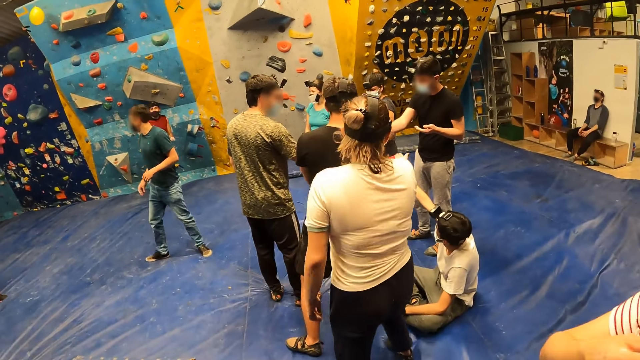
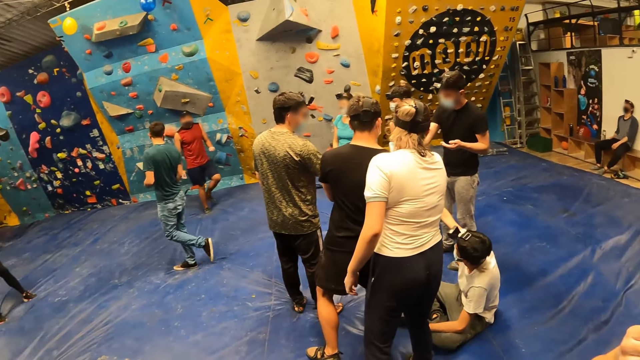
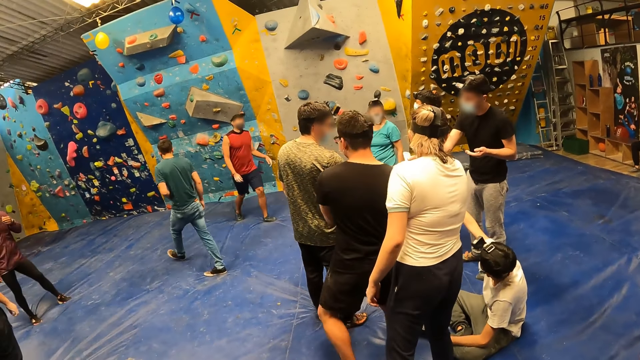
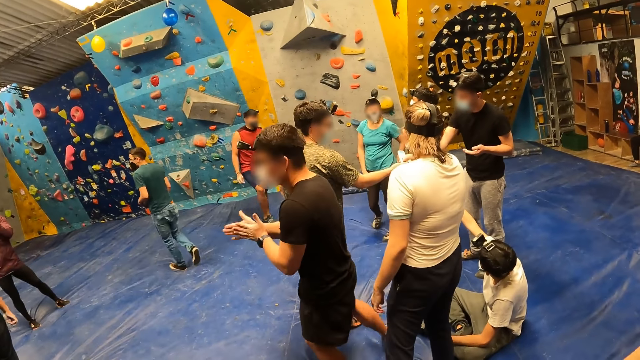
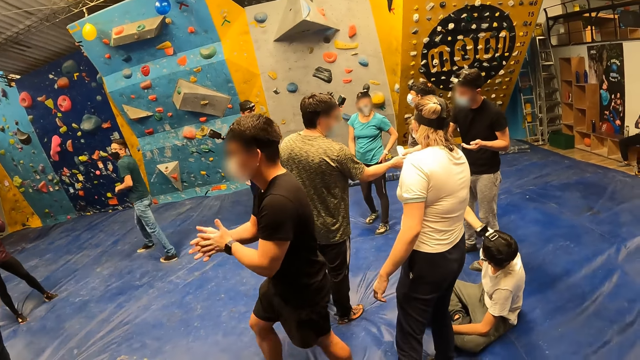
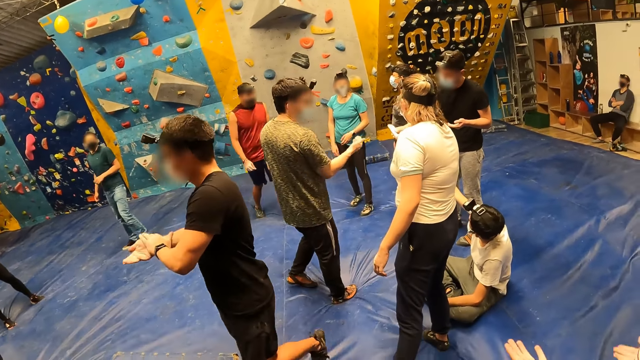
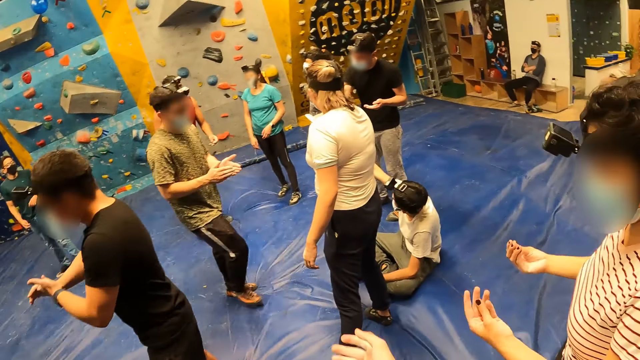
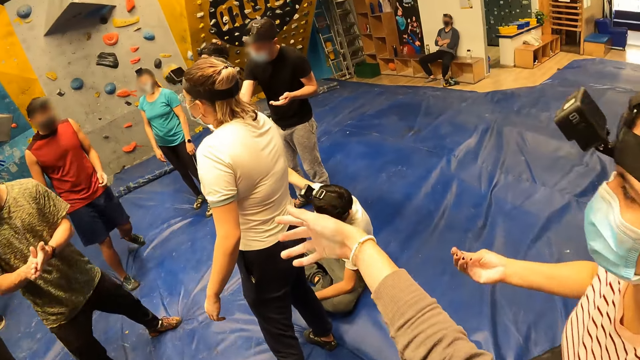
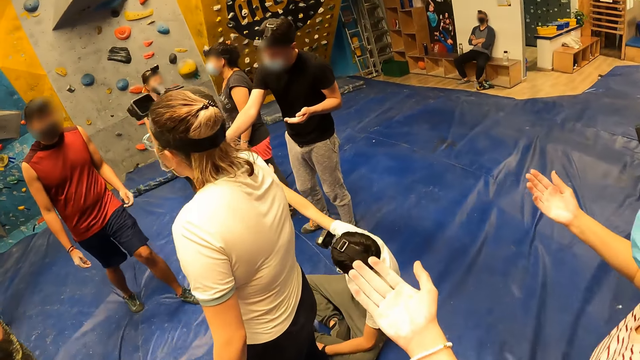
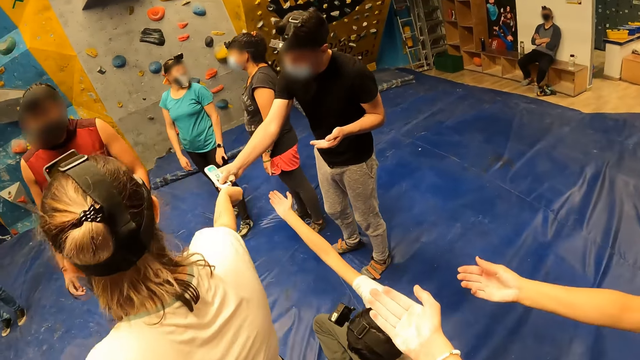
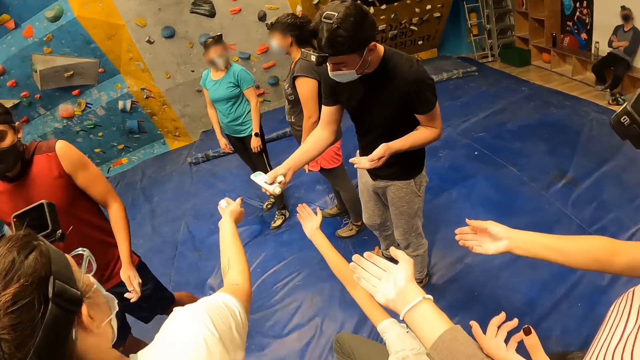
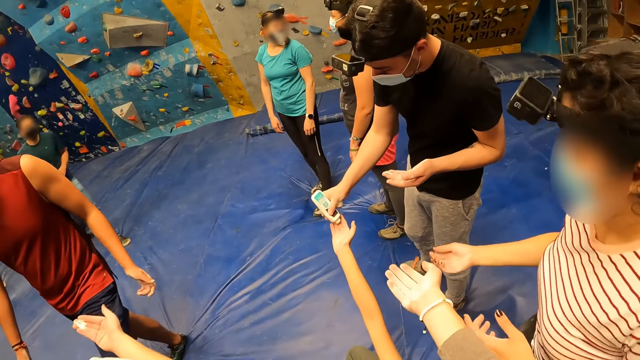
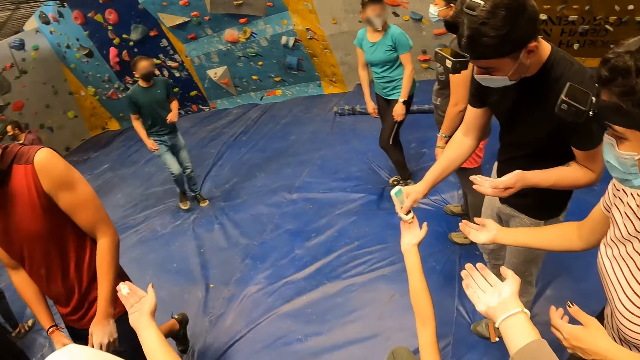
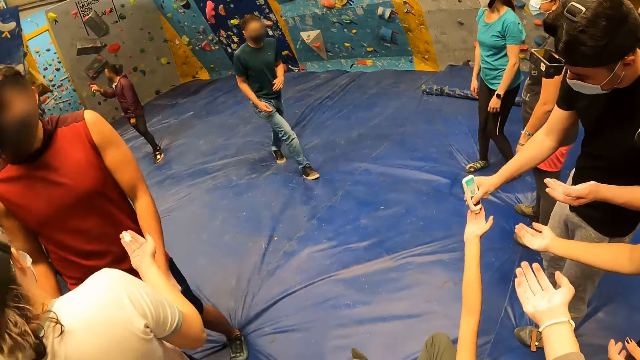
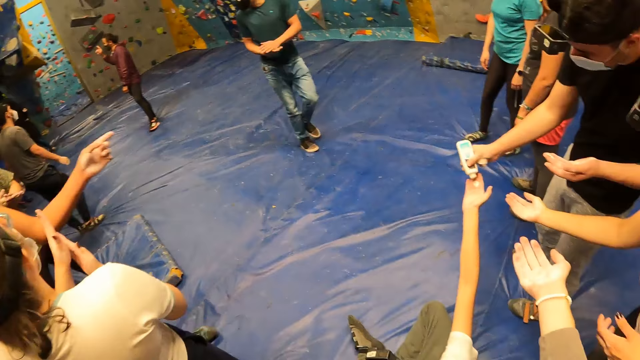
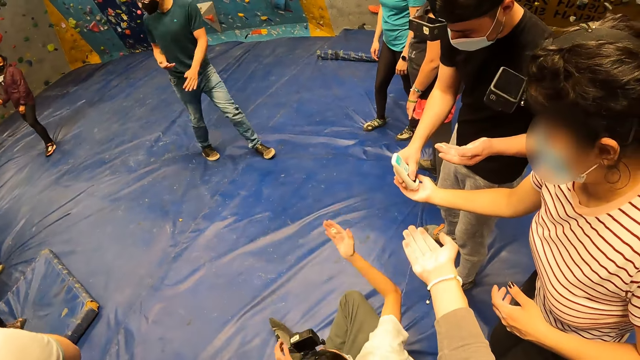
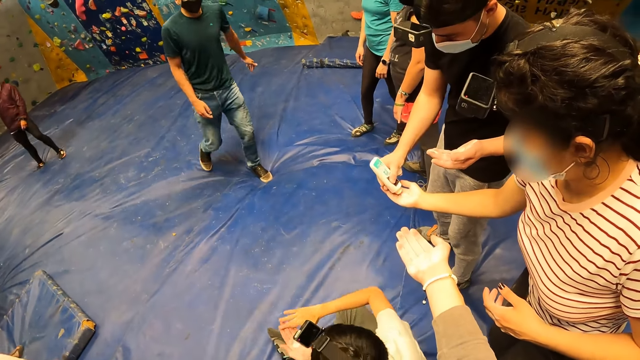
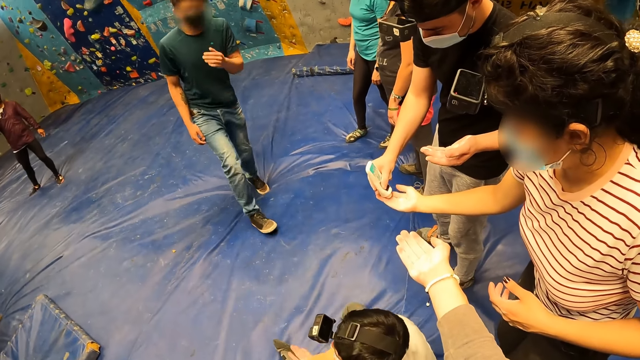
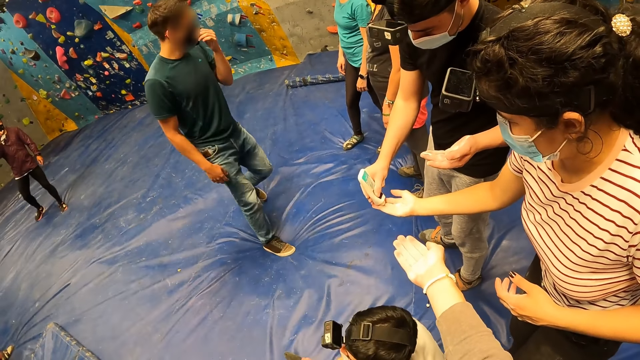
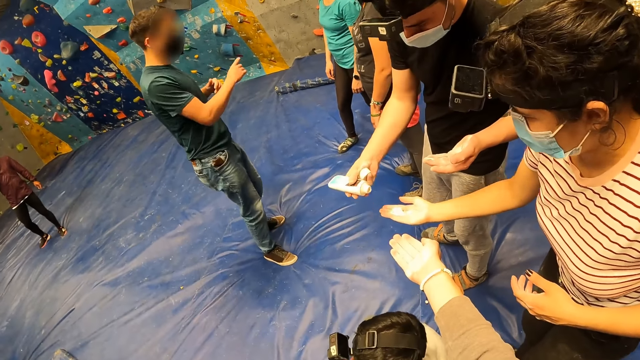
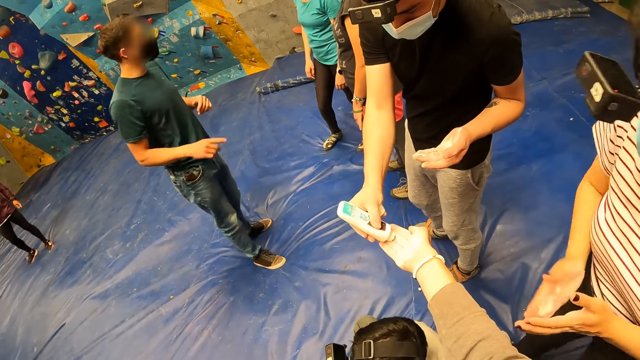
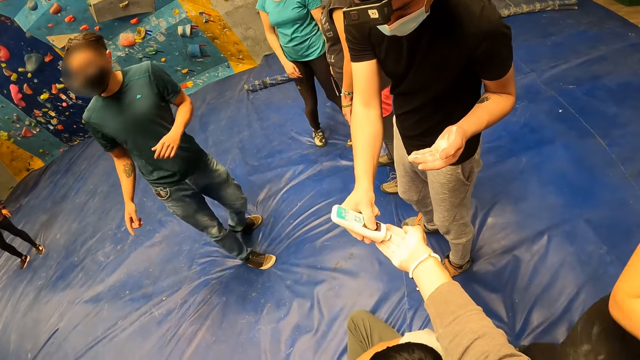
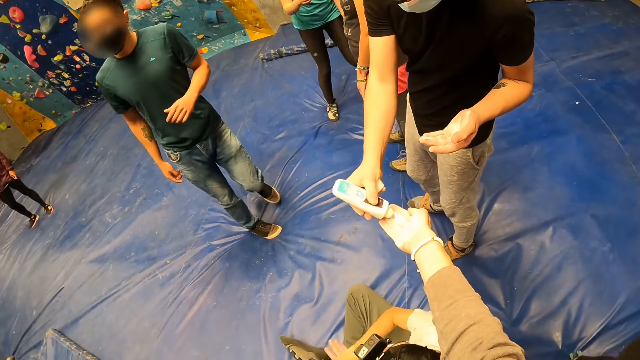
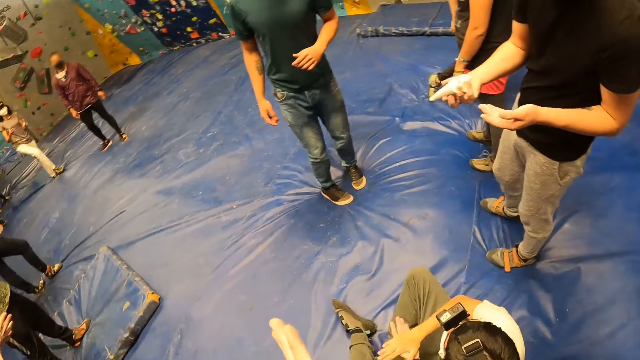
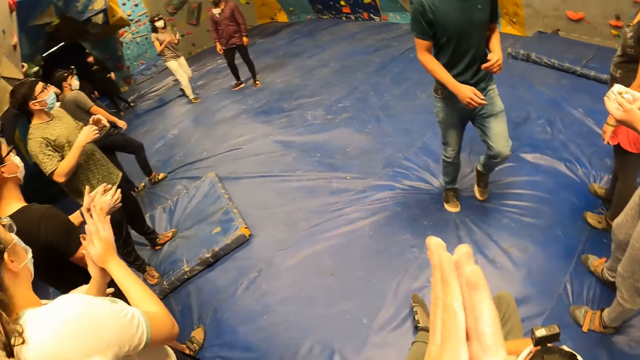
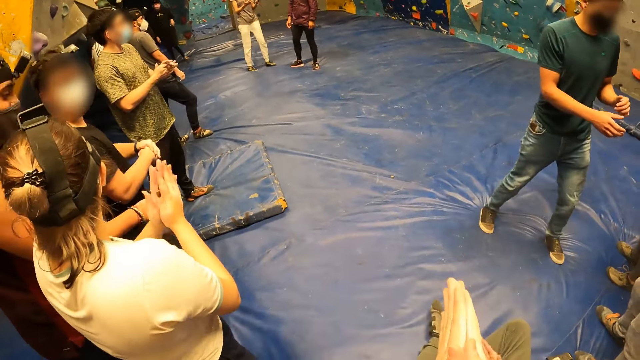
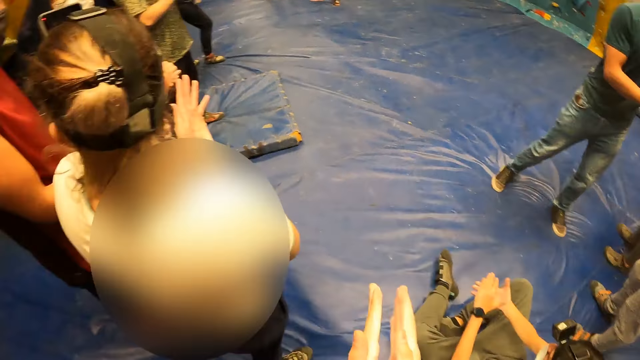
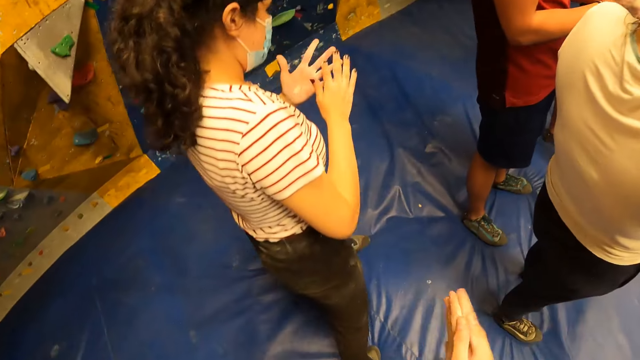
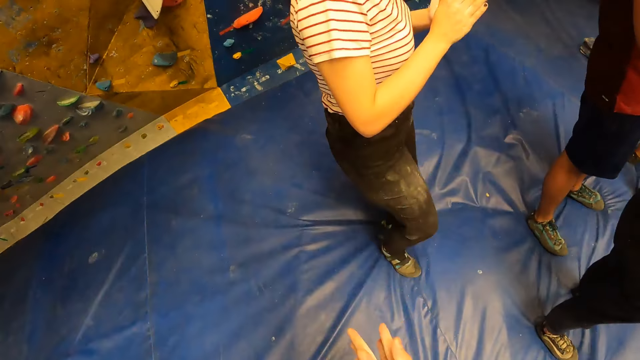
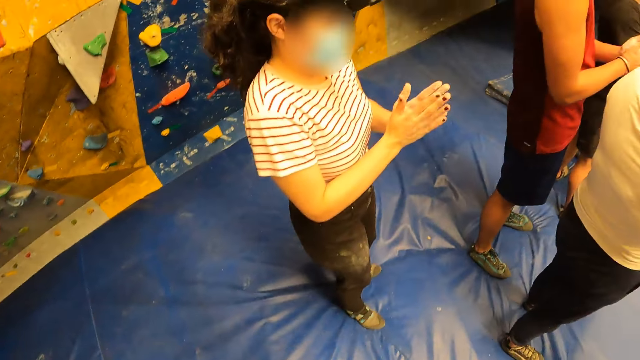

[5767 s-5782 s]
A man pours powder or lotion in the right hand of the camera wearer. The camera wearer rubs her hands together.

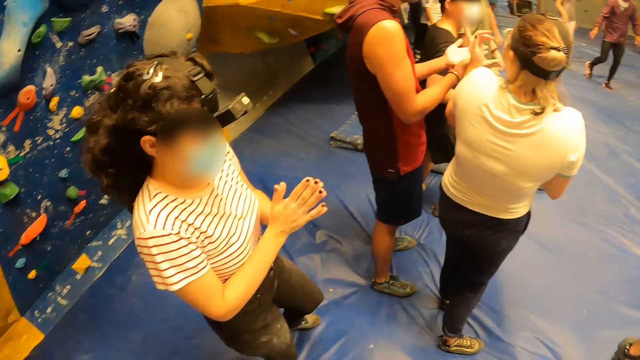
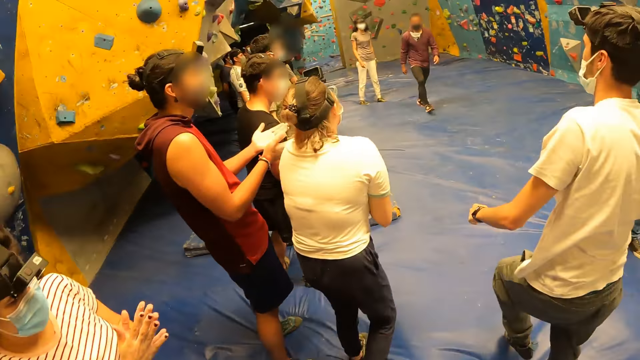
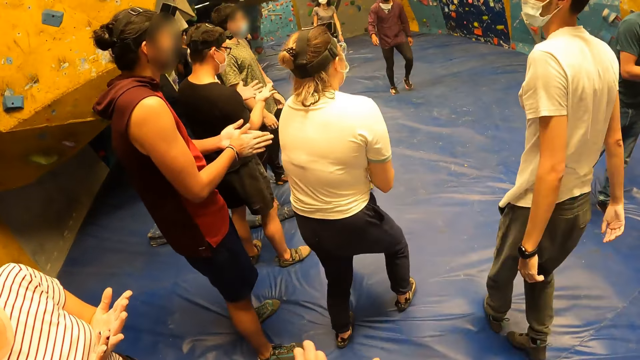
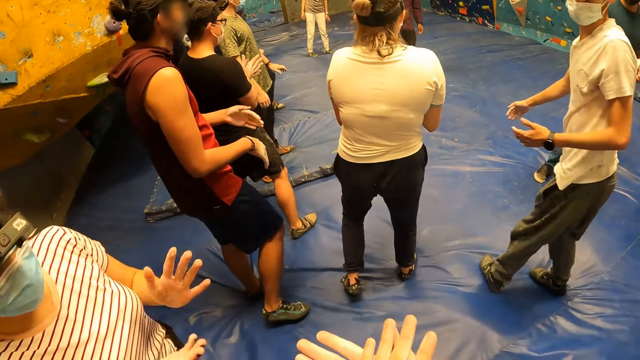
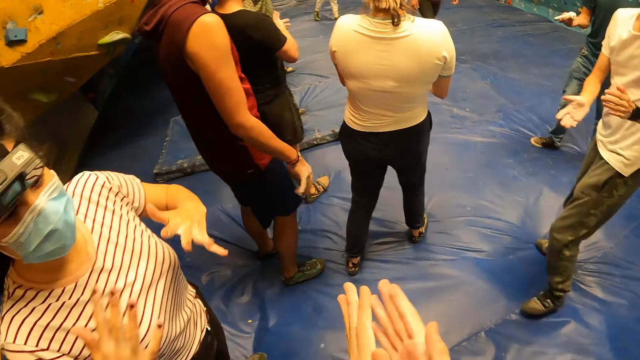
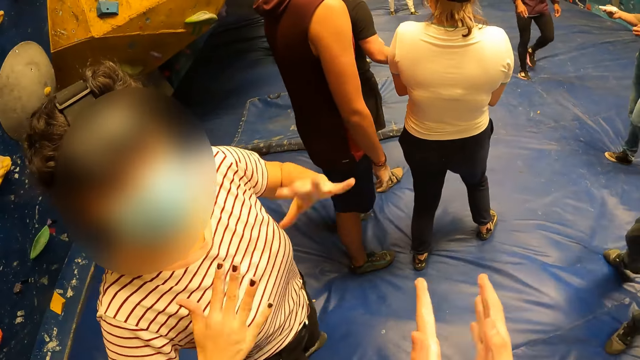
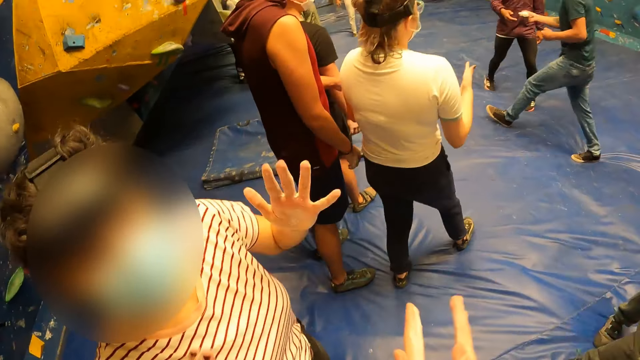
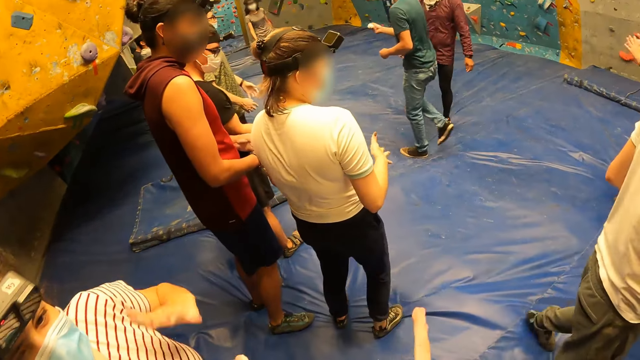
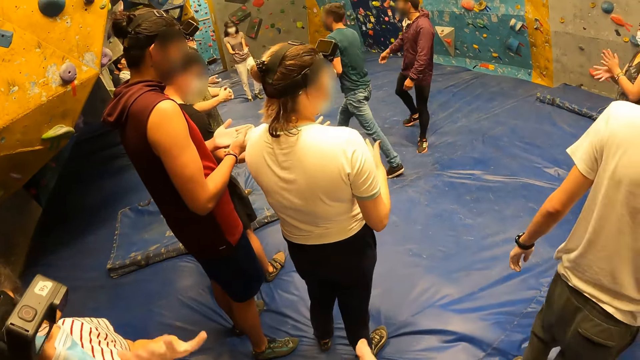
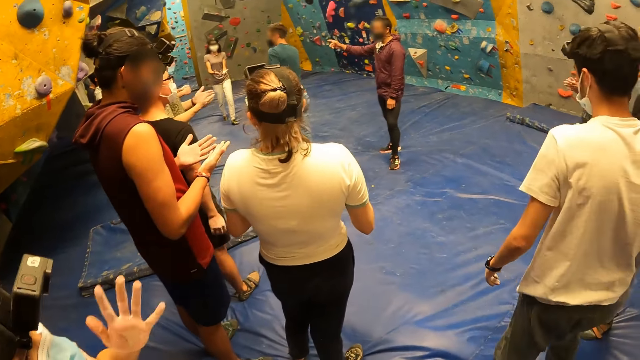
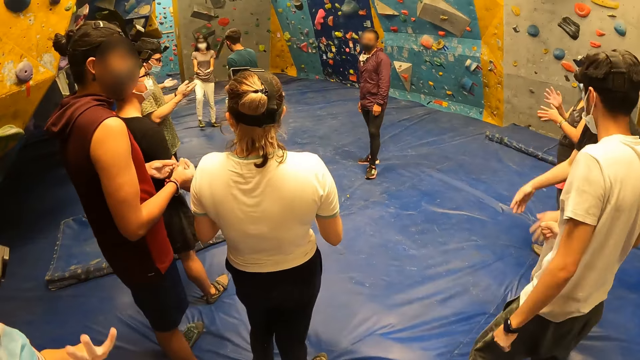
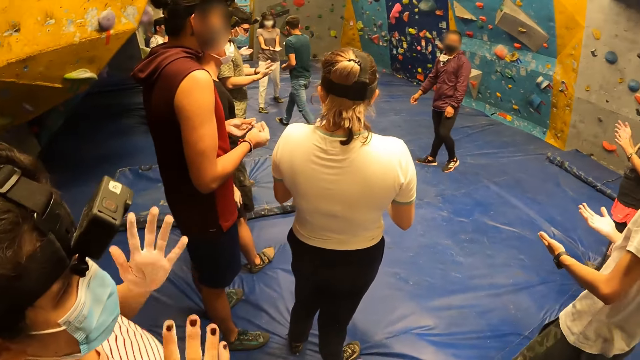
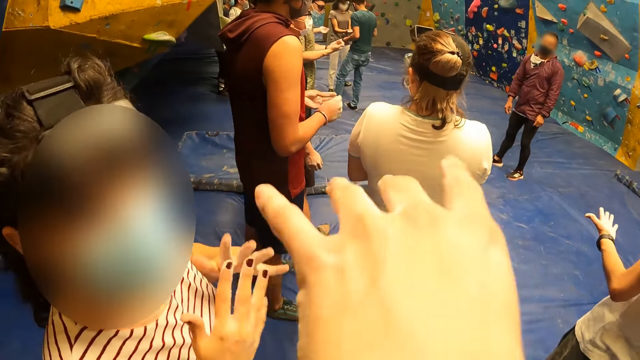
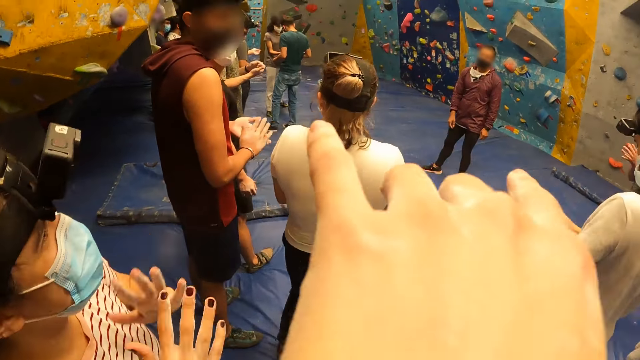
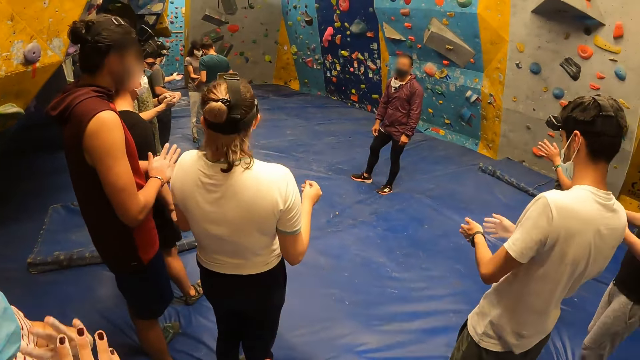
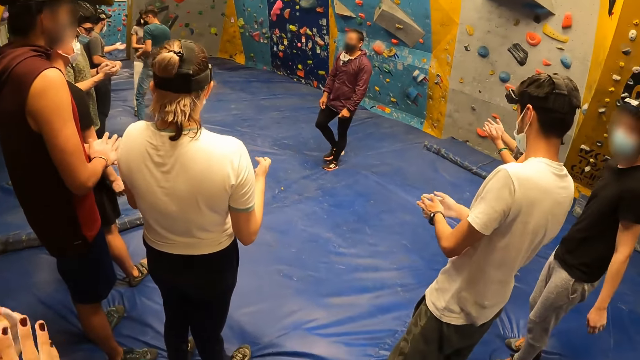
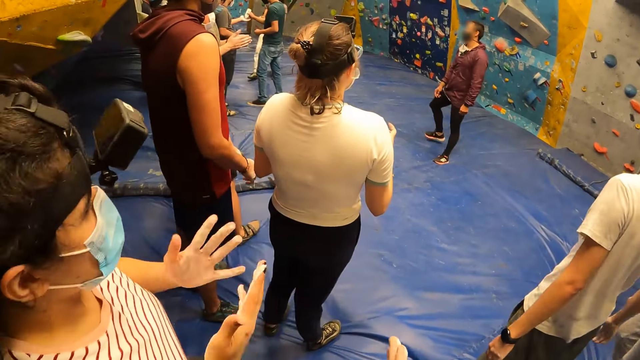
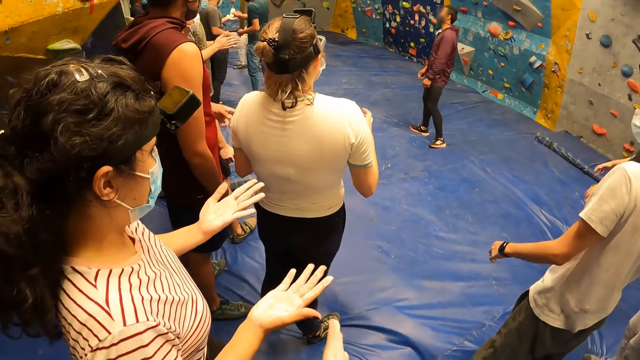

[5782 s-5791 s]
The woman makes a gesture with her hands. The camera wearer points his finger.
